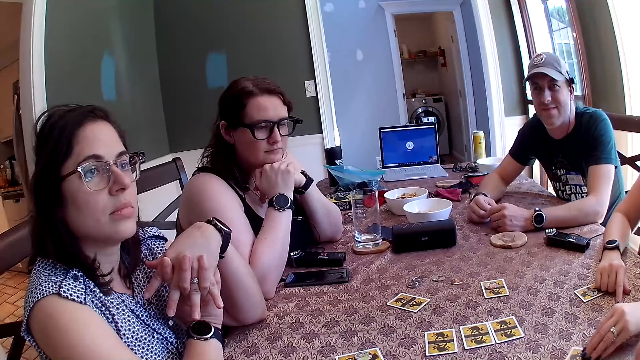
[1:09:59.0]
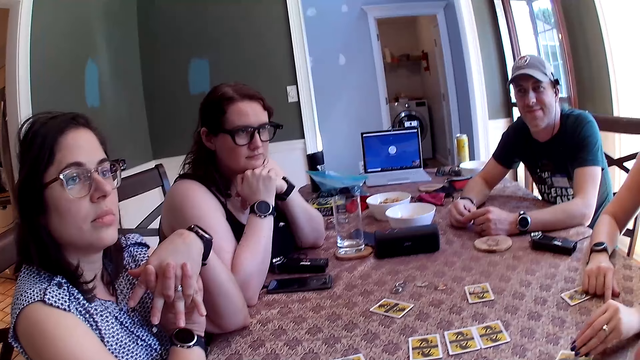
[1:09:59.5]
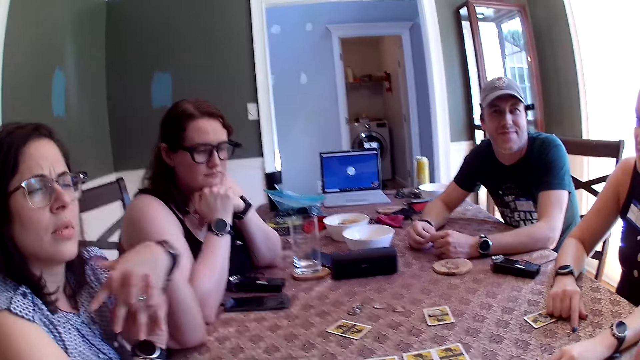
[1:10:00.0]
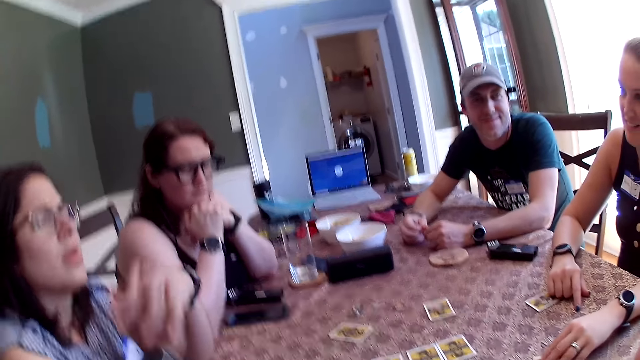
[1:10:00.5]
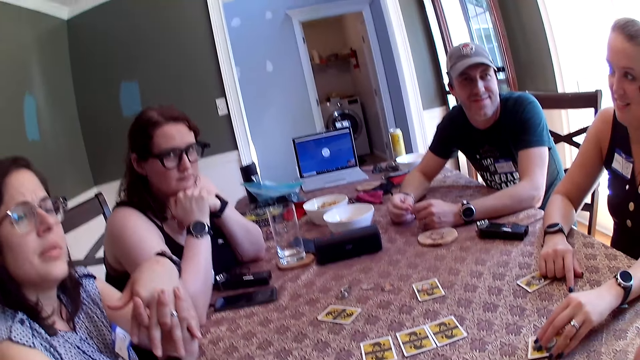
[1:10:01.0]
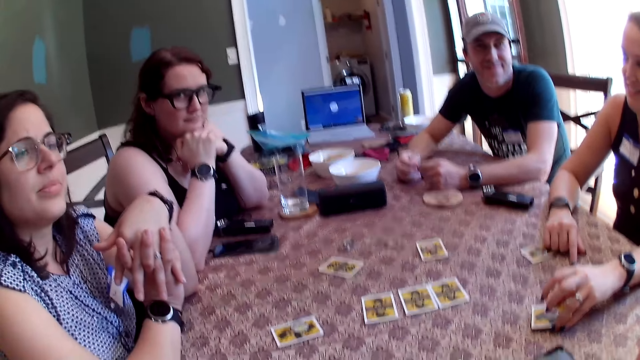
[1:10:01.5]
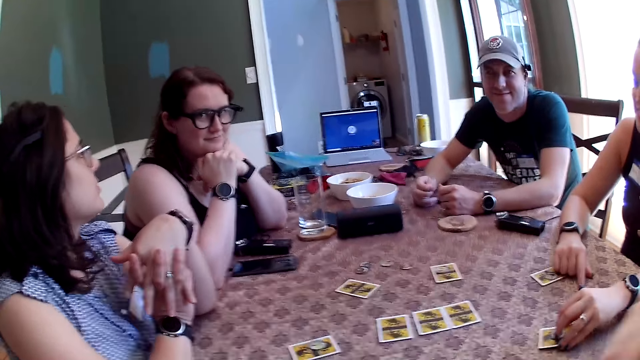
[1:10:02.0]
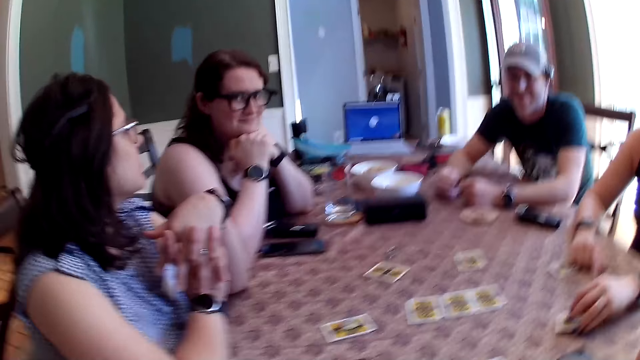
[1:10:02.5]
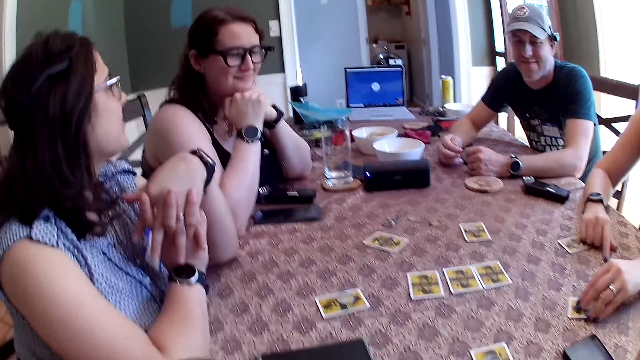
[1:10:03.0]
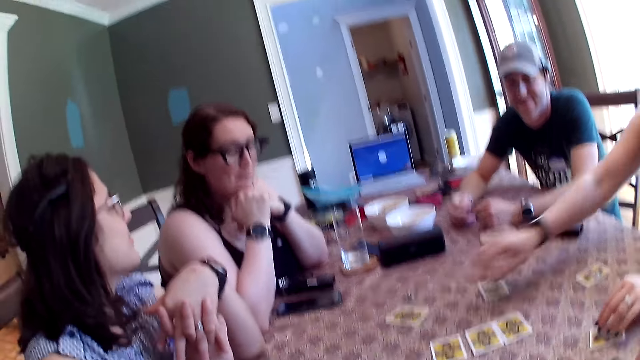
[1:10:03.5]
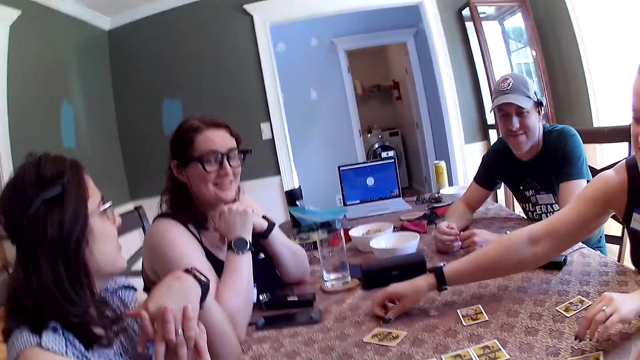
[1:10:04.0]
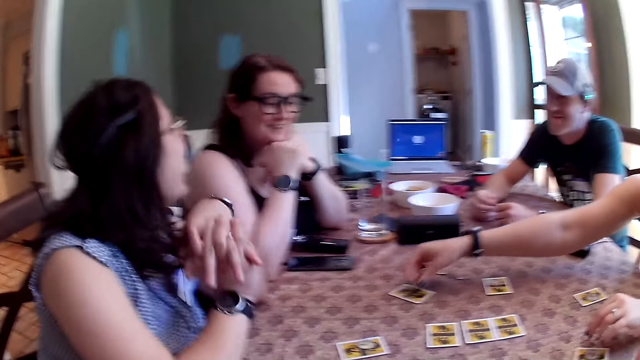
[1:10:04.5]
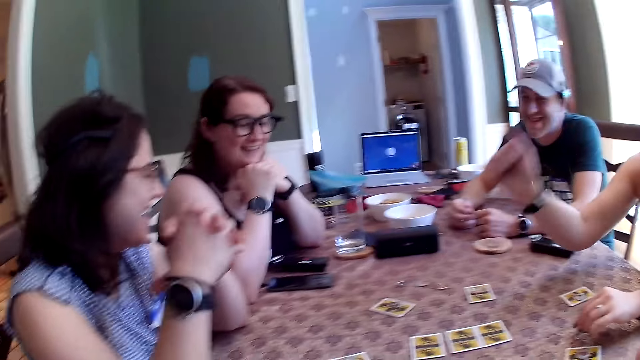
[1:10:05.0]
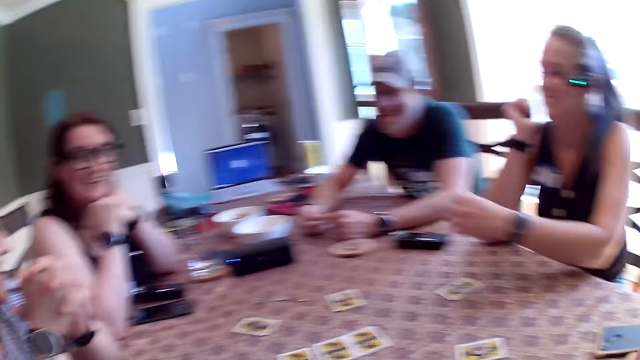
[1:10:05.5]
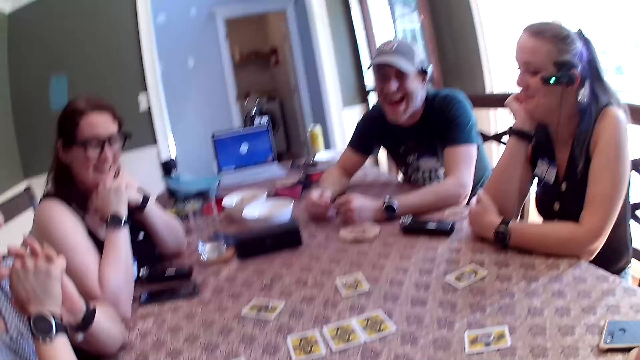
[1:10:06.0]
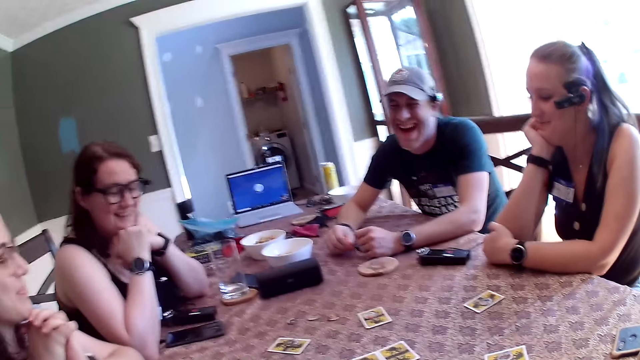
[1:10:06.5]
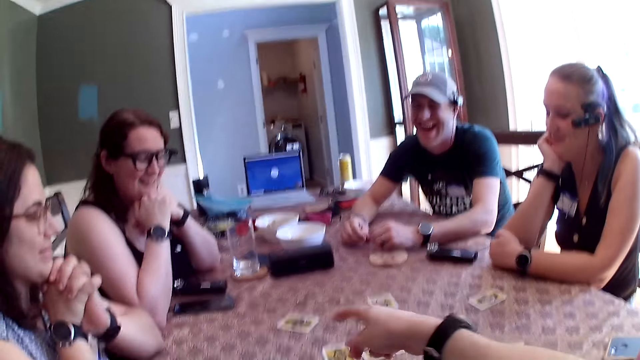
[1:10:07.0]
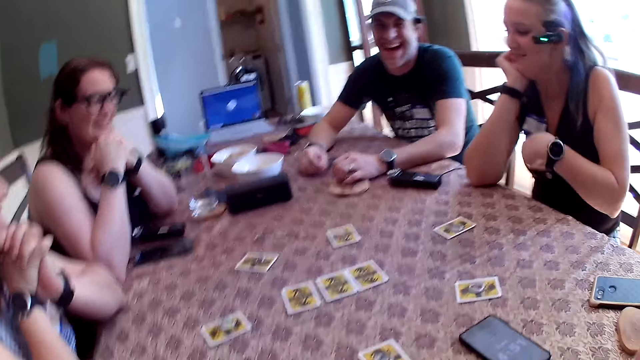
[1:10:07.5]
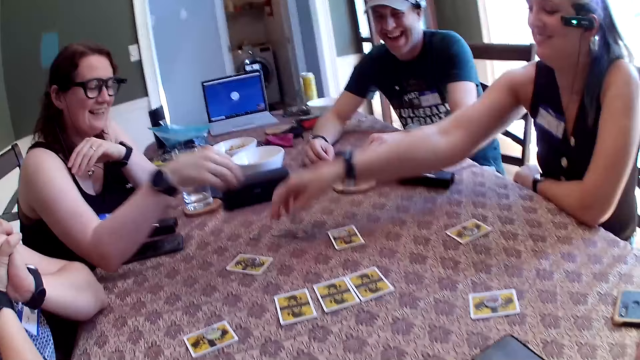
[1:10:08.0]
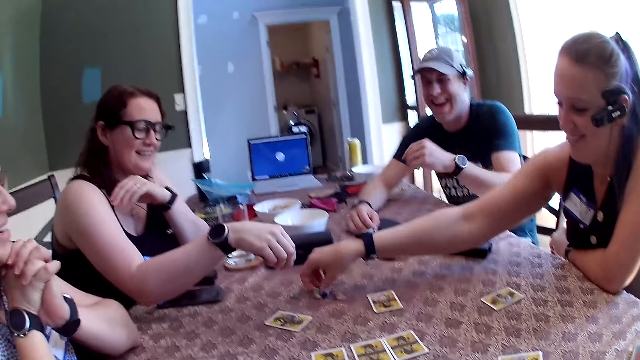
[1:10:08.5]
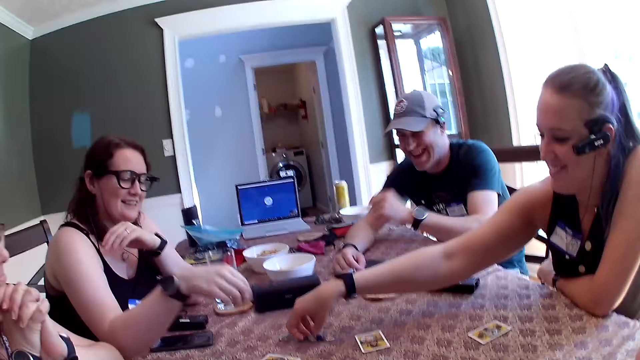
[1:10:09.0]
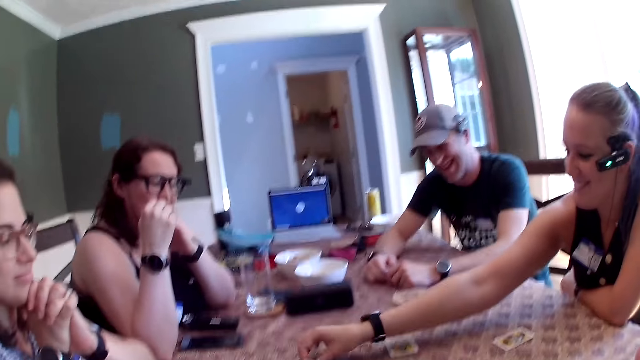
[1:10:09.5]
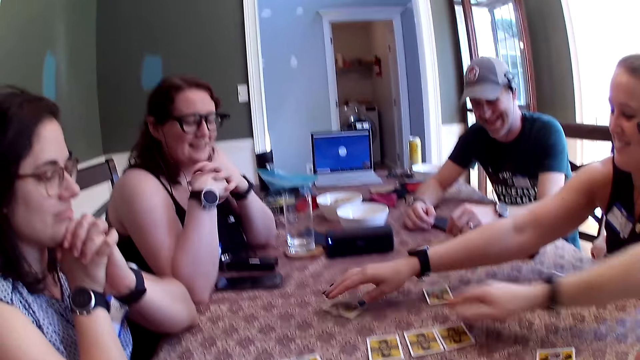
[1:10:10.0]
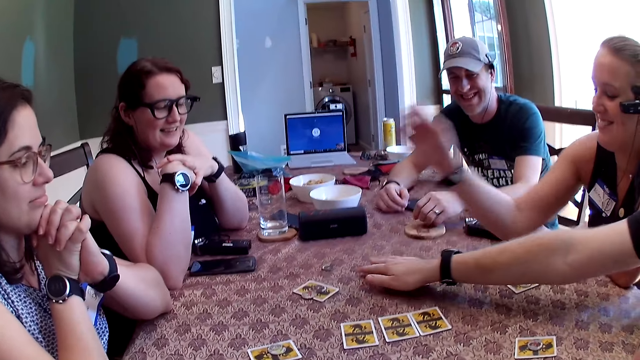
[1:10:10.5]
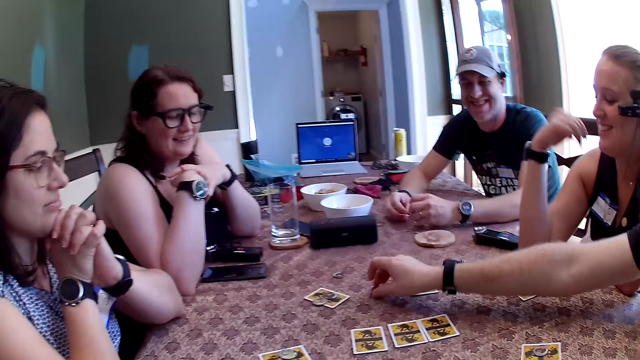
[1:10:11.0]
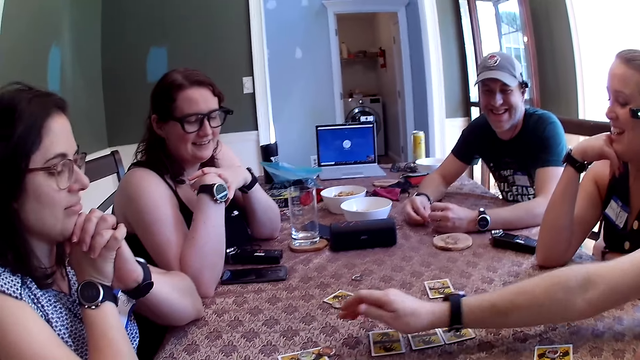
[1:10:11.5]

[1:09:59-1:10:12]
The camera wearer talks to people. A woman picks the token from the card on the table with her left hand. She drops the token on the card on the table with her left hand. She picks the token from the table with her right hand. She drops the token on the card on the table with her right hand. She places her right elbow on the table. She removes her left hand from the table. A man touches a coaster with his left hand. The woman removes her right elbow from the table. She picks the token from the table with her right hand. The man removes his left hand from the table. Another woman takes a card. The first woman drops the token on the card on the table with her left hand. The man places his left hand on the table. Another man picks the token from the table with his right hand. The first woman places her right elbow on the table.

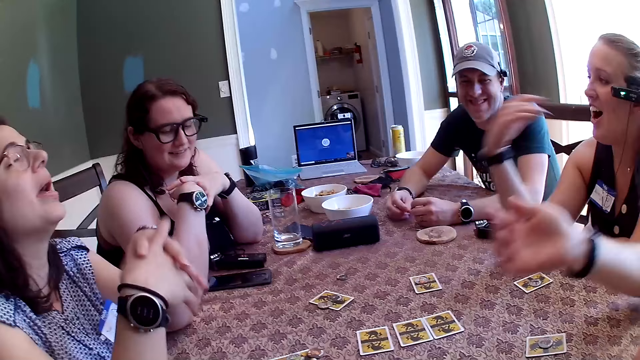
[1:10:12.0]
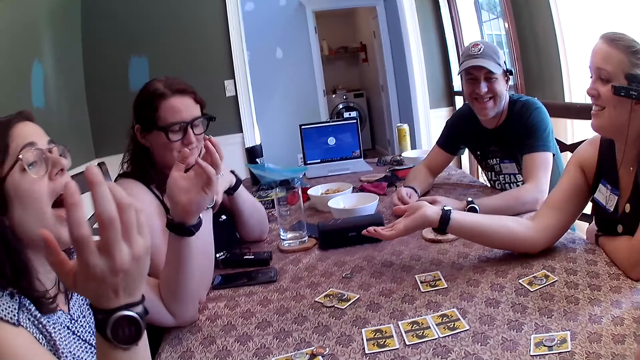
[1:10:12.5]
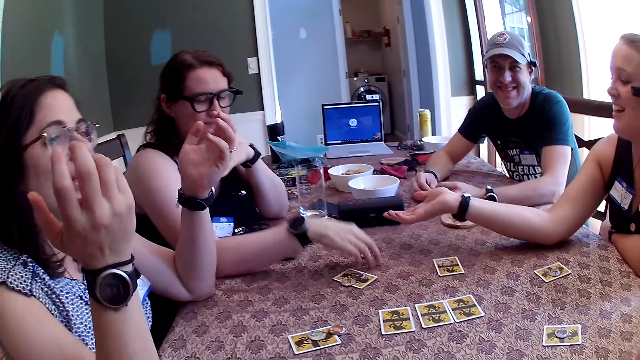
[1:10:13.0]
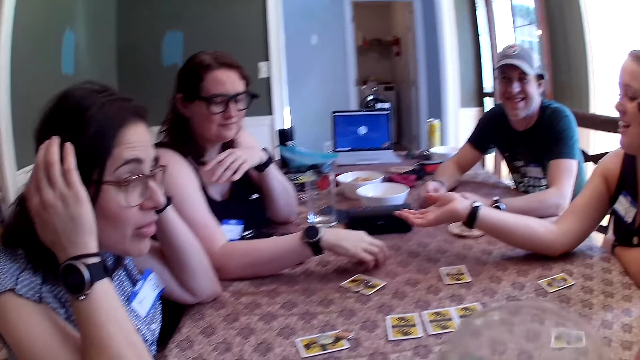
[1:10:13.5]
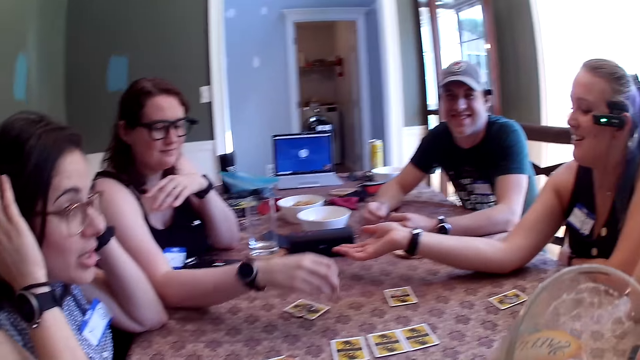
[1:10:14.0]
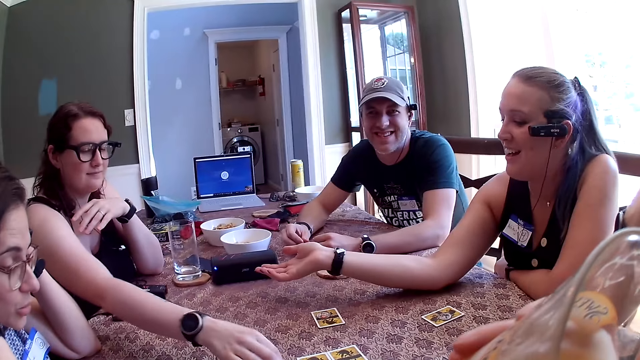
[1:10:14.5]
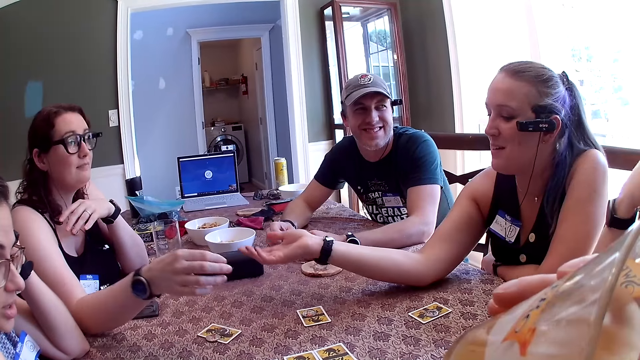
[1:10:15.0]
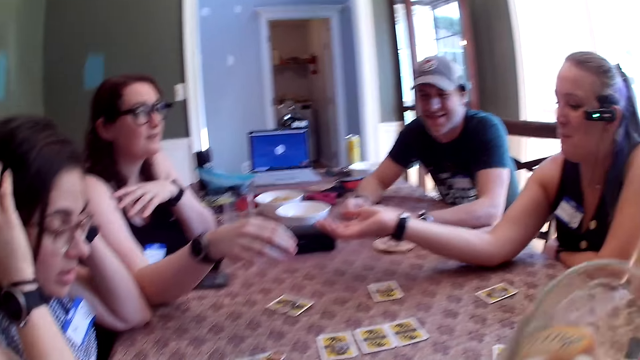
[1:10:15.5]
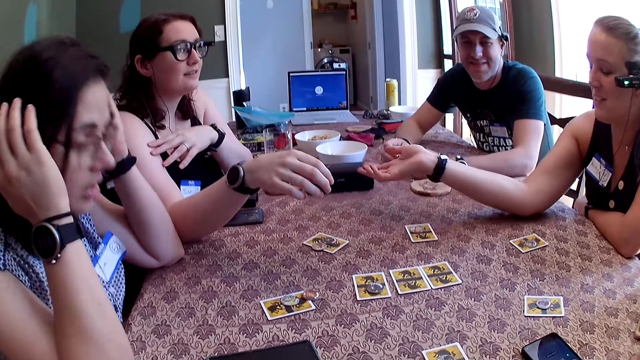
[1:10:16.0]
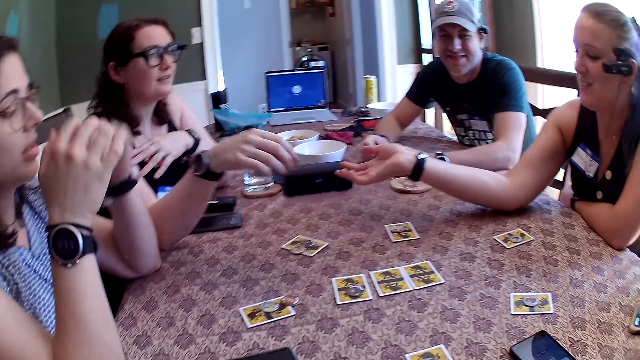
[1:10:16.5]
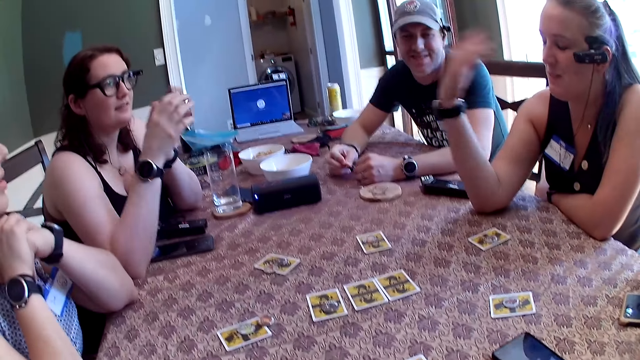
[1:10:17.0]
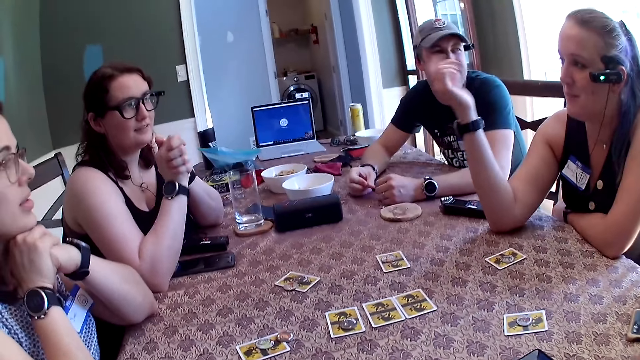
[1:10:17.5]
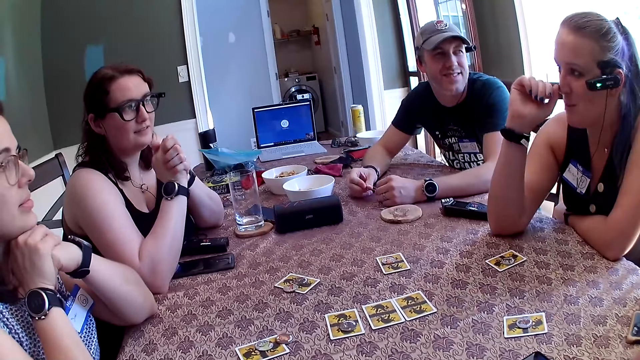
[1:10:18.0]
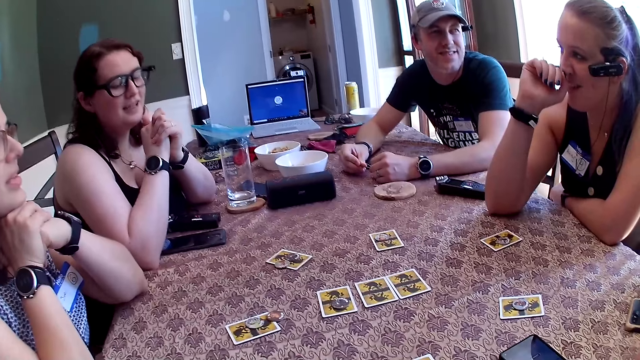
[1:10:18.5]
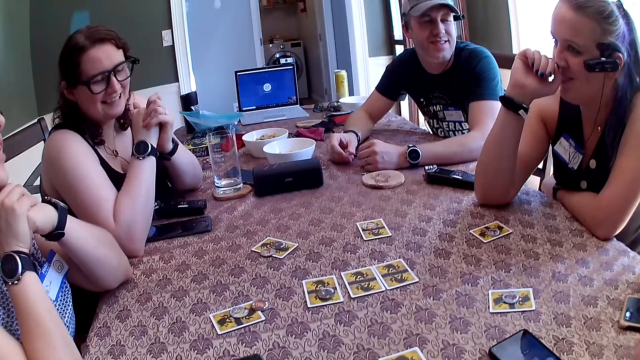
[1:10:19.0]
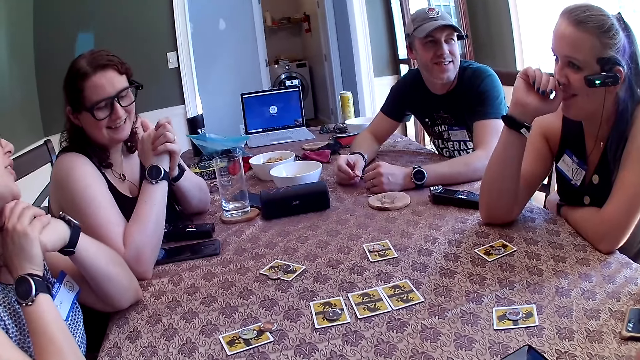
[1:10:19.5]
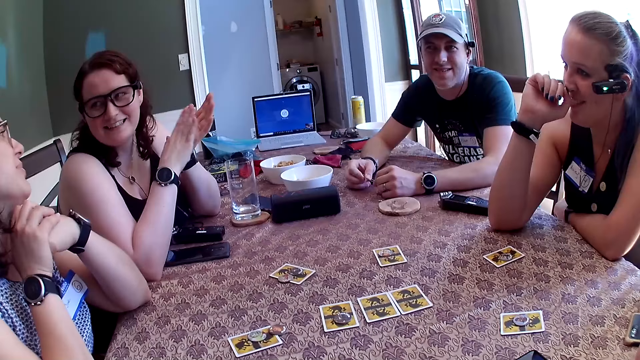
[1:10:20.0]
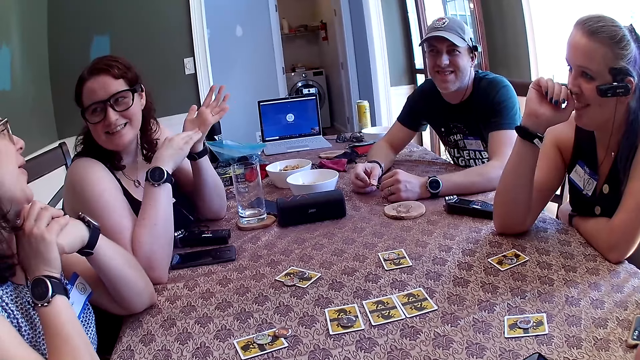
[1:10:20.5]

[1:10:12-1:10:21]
A man places his right elbow on the table. A woman talks to another woman. A third woman picks the token from the table with her right hand. The camera wearer drinks juice from the glass cup with his right hand. The third woman drops the token on the card on the table with her right hand.
